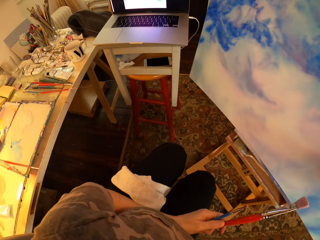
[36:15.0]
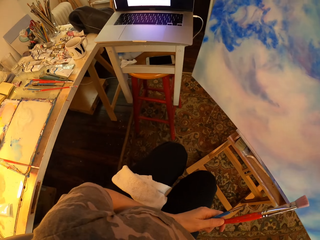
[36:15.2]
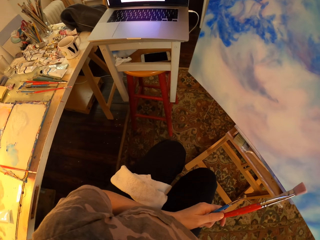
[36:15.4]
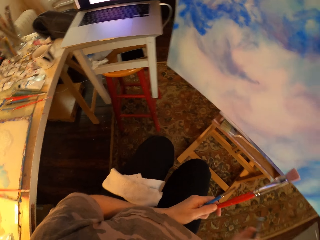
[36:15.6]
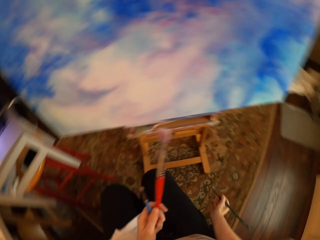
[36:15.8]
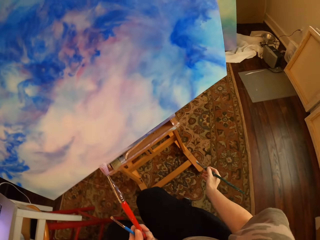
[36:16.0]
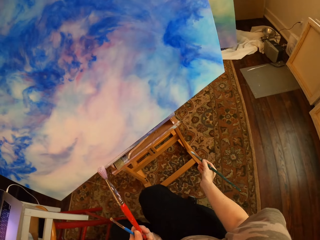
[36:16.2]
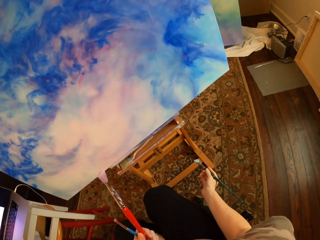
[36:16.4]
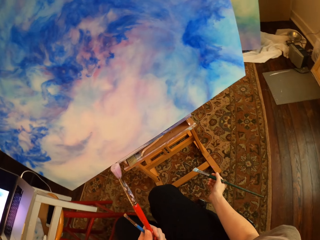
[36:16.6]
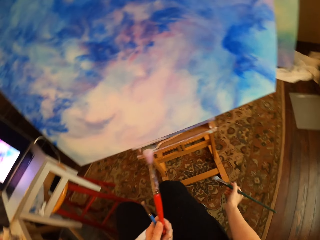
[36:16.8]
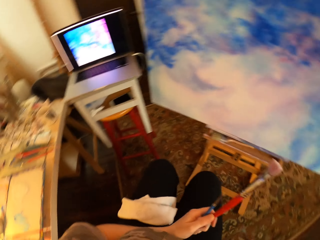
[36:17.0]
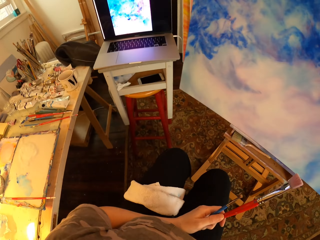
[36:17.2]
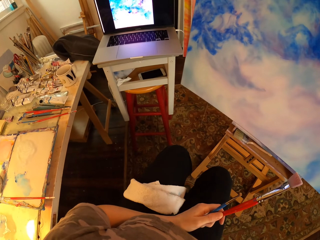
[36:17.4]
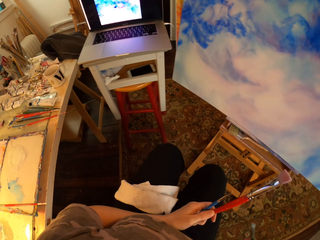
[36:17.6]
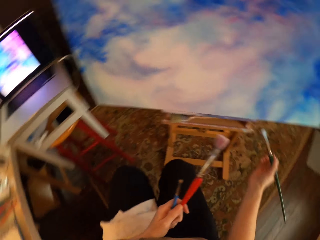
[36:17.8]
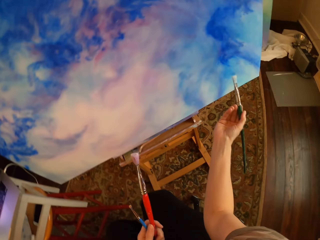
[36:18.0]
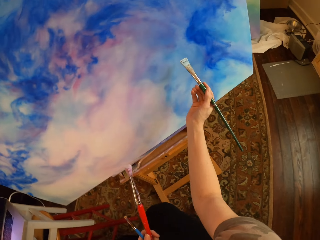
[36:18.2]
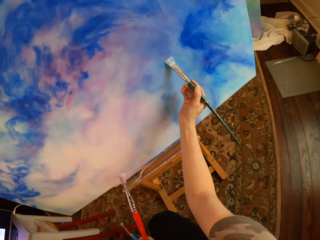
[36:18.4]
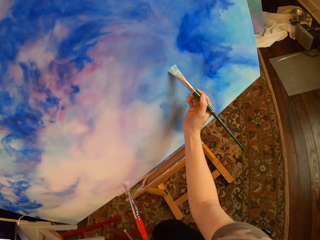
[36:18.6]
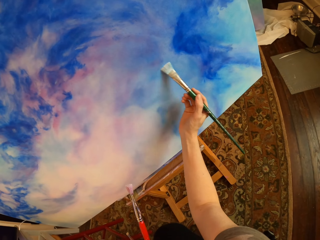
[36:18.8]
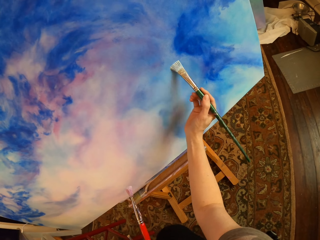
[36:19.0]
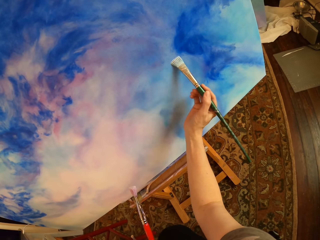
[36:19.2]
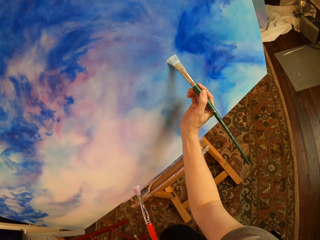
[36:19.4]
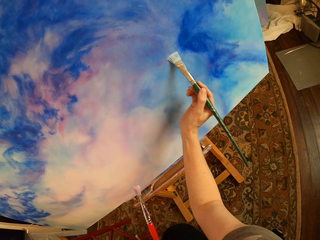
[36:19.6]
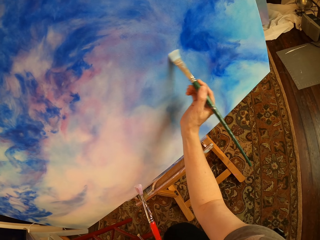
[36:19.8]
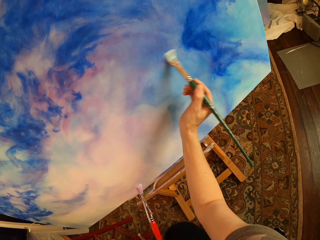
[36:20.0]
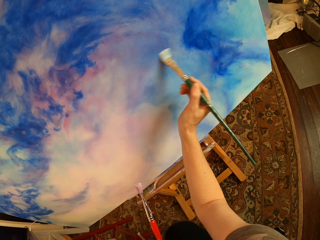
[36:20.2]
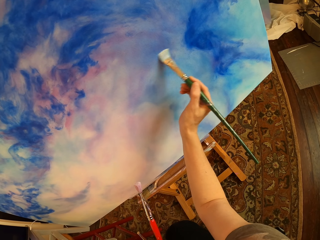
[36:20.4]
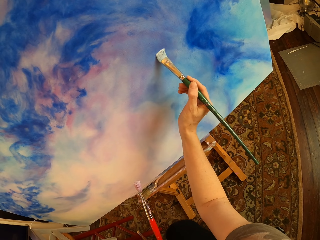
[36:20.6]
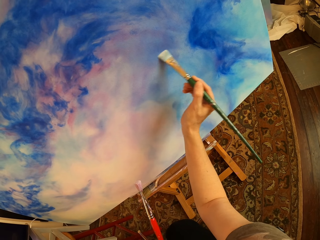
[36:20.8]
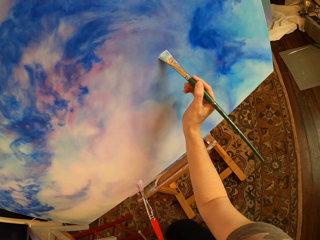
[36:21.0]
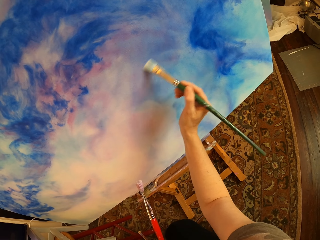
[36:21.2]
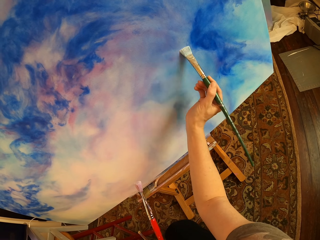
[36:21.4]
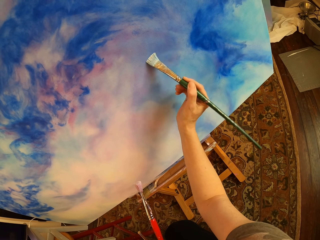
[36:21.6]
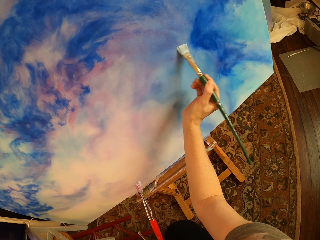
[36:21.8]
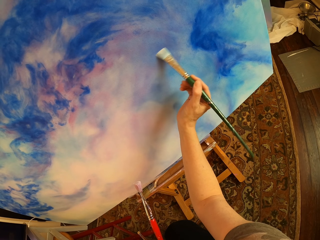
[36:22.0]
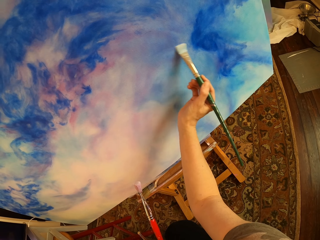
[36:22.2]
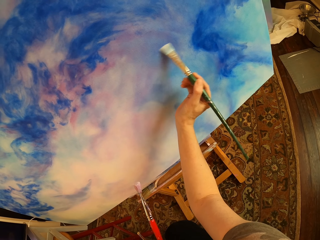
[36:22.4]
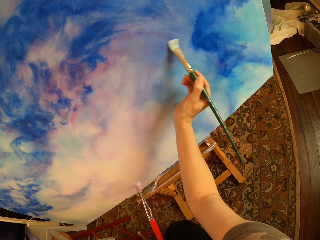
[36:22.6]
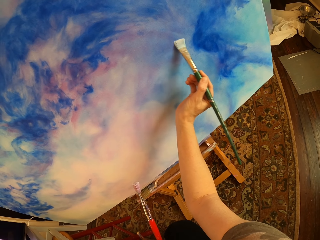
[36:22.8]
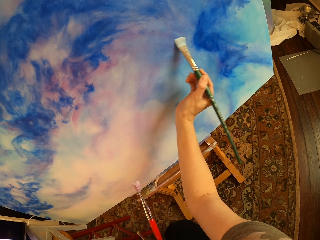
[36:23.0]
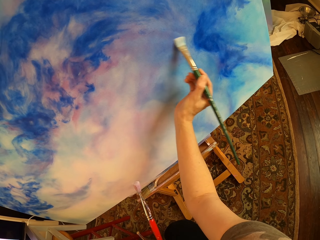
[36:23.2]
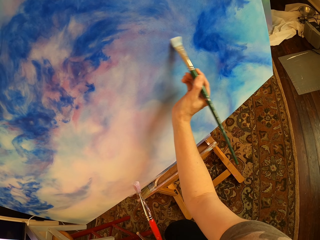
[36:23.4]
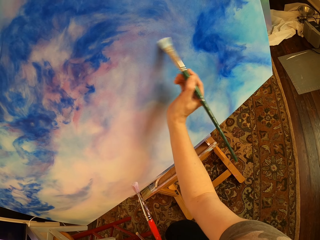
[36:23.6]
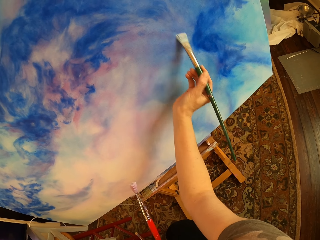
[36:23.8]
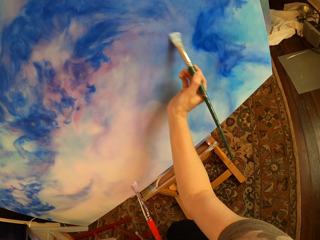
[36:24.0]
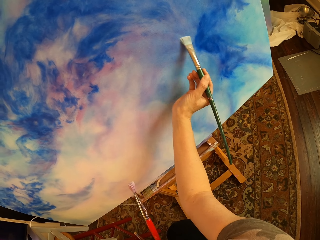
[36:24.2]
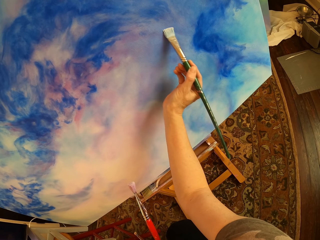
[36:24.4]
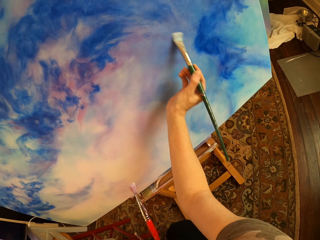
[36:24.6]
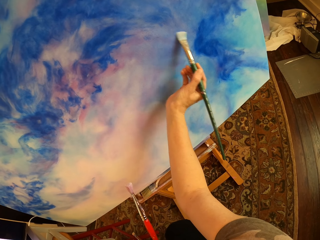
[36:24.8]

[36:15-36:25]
The camera wearer holds art brushes and stares at the laptop. They compare the painting to the picture in the laptop. They hold the art brushes. They look aside. They hold the art brushes. They paint the canvas or palette with an art brush.

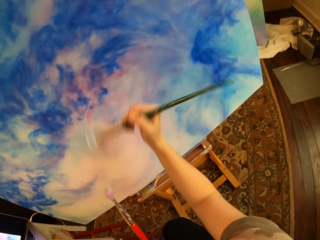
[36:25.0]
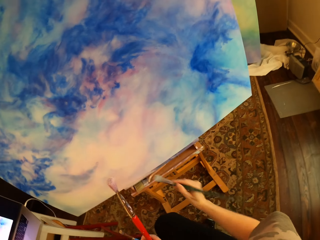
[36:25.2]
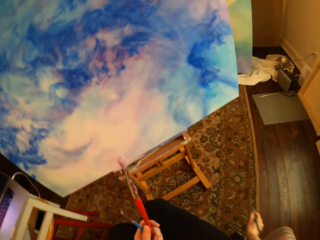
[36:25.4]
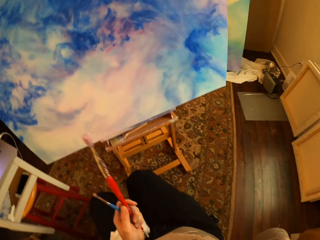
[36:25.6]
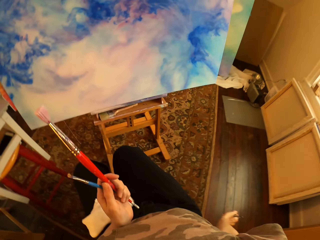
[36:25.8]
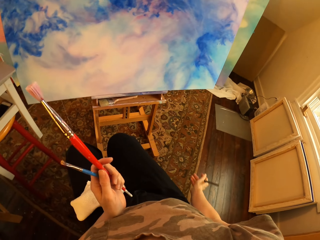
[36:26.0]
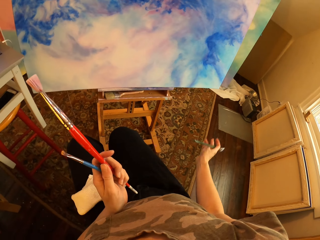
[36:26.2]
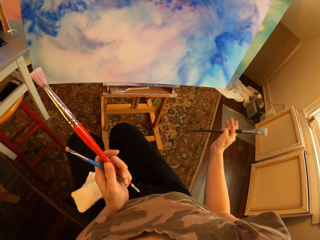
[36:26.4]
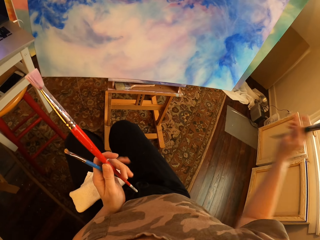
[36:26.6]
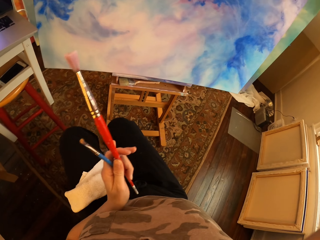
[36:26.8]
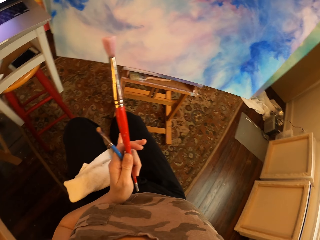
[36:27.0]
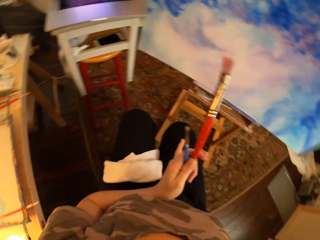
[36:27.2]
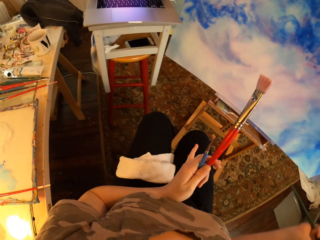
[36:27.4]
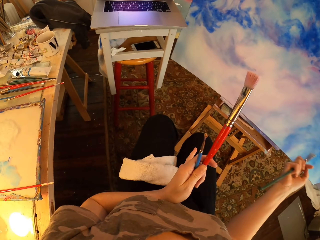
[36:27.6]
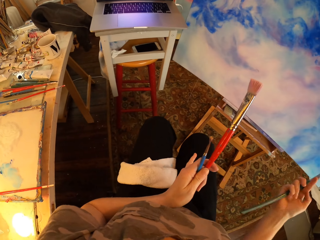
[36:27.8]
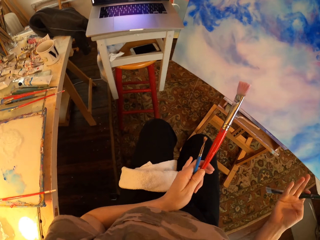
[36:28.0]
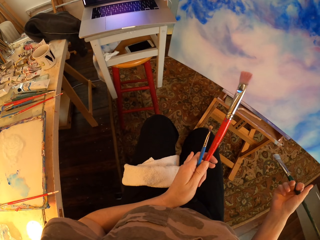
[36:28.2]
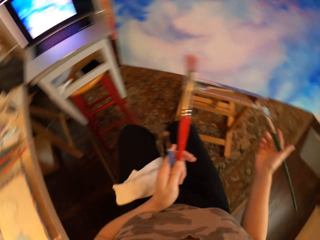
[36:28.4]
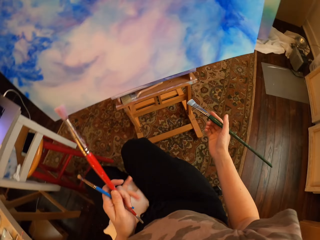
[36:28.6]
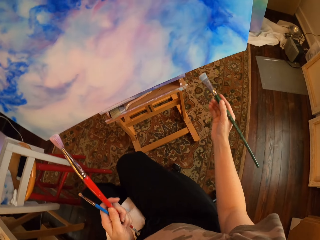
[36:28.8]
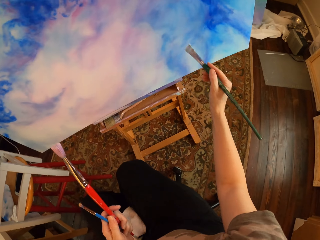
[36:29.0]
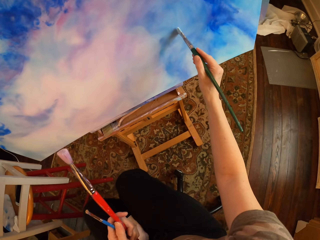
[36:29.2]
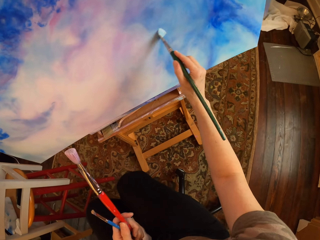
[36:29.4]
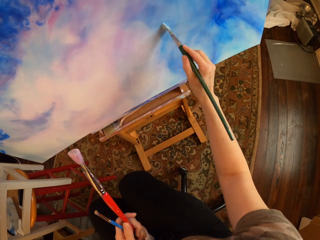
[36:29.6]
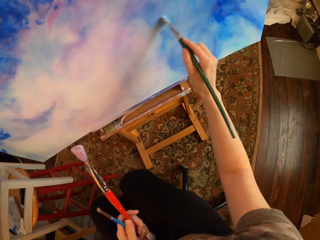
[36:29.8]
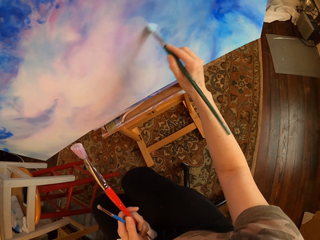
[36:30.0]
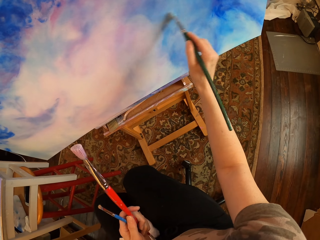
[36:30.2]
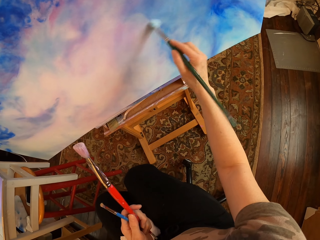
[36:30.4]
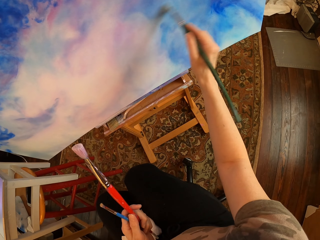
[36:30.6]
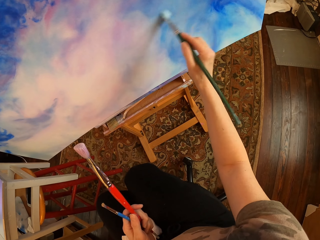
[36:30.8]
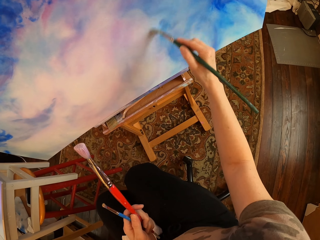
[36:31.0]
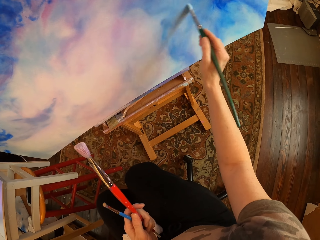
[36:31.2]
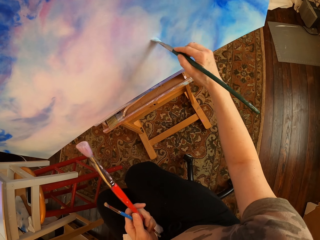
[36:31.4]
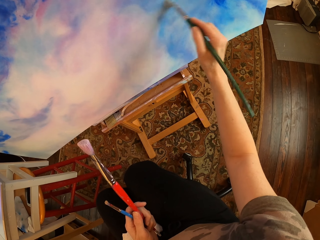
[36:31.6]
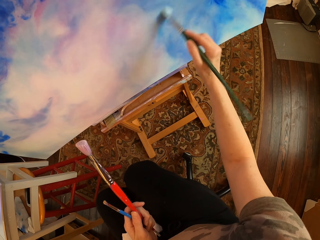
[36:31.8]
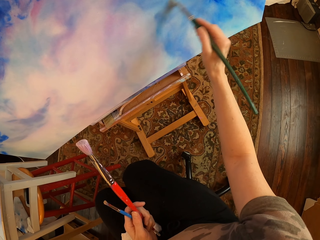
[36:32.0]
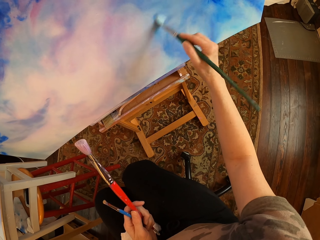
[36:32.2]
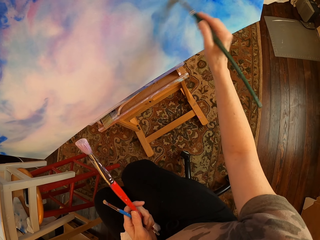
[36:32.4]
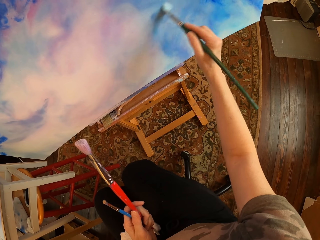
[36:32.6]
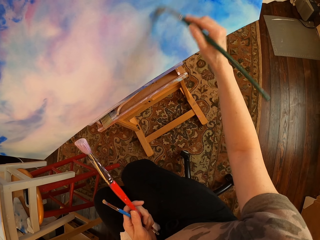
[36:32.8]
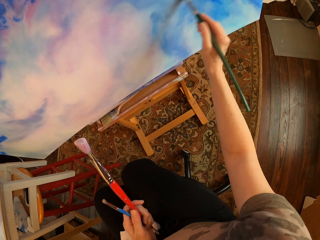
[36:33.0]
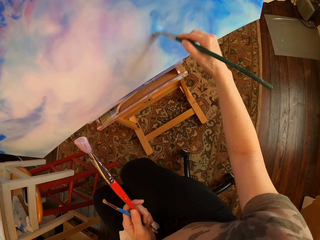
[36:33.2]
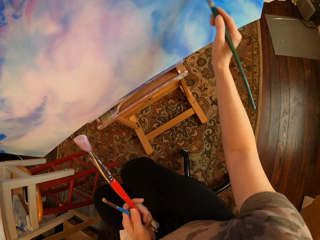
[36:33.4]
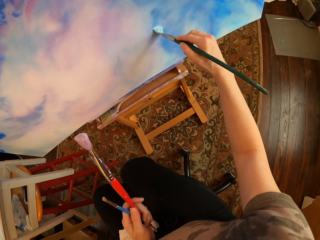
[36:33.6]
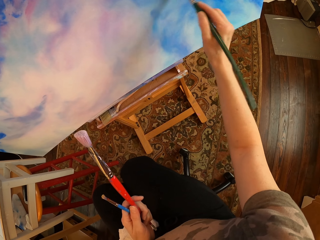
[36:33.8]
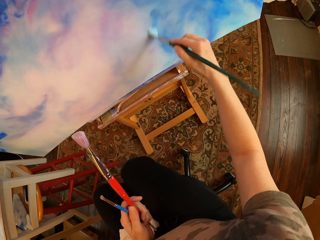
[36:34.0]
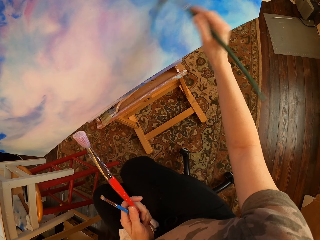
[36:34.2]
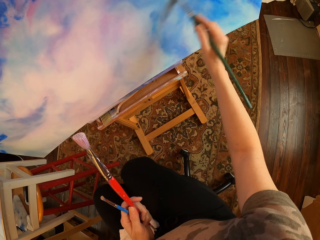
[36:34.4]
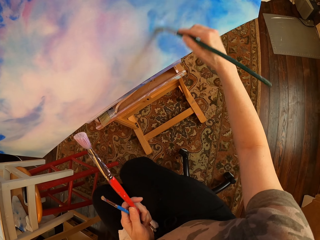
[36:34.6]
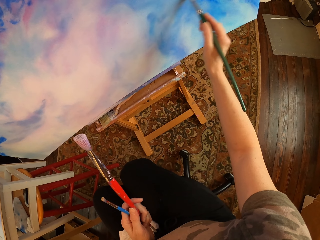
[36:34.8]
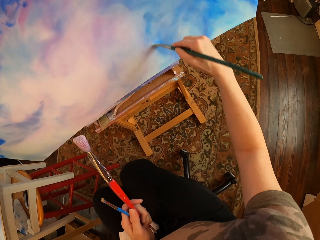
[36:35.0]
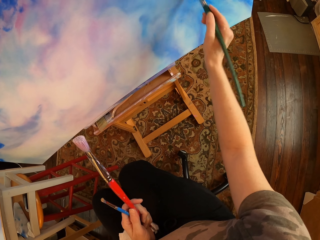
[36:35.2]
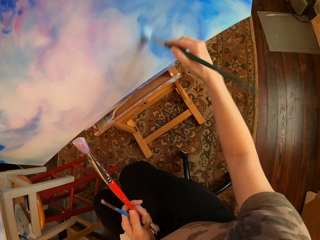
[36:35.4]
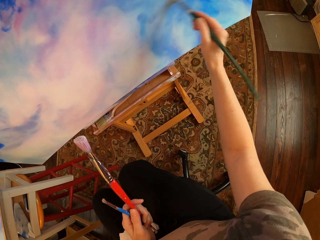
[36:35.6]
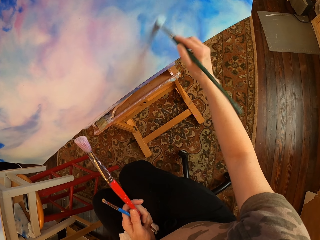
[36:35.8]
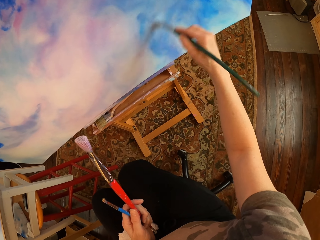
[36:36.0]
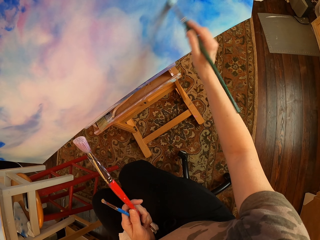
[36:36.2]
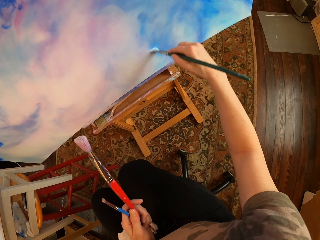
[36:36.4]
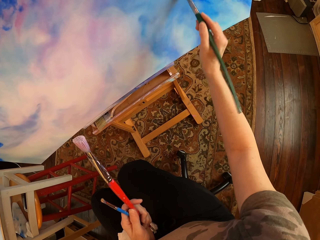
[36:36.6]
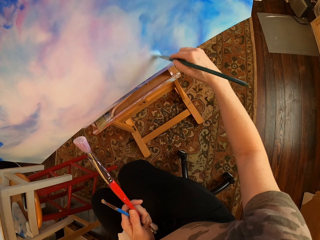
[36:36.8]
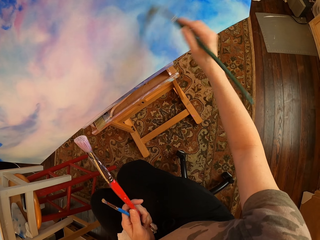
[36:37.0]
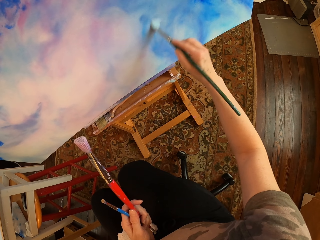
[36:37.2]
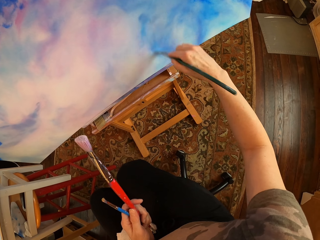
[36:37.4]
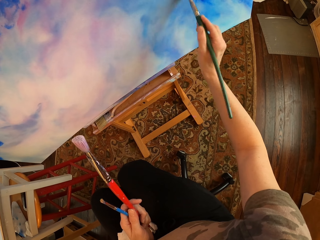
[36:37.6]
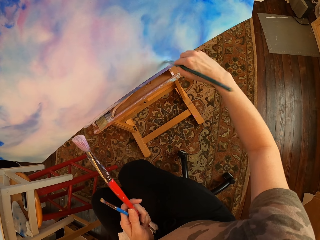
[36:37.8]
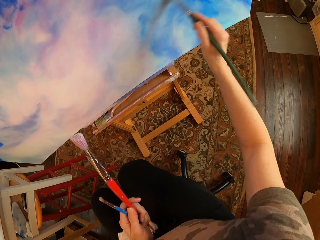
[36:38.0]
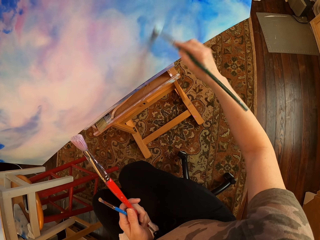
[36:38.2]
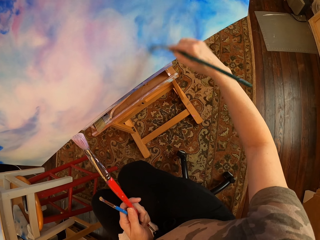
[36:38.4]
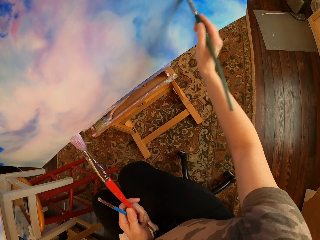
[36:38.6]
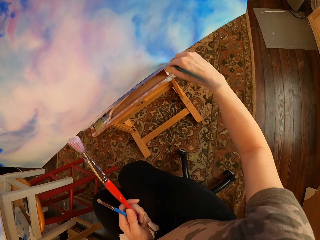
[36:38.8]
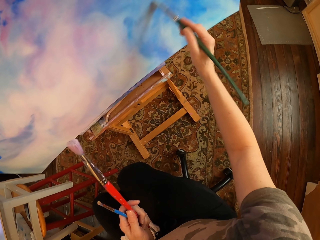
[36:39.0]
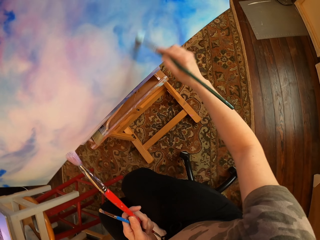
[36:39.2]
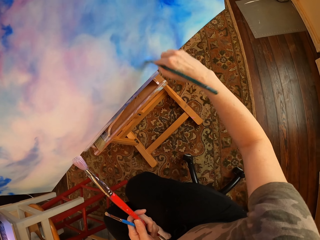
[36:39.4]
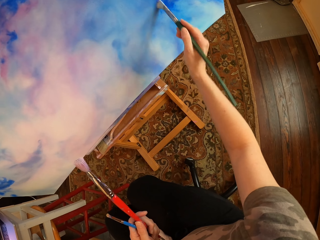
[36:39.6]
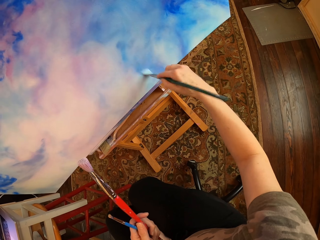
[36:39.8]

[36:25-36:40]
The camera wearer holds art brushes and gazes at the painting. They raise a hand. They hold the art brushes and stare at the laptop. They paint the canvas or palette with an art brush. They hold the art brushes.
